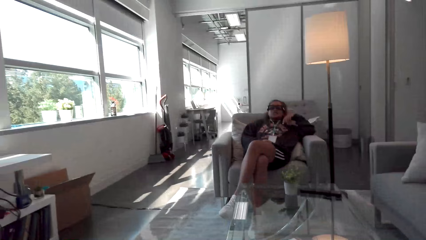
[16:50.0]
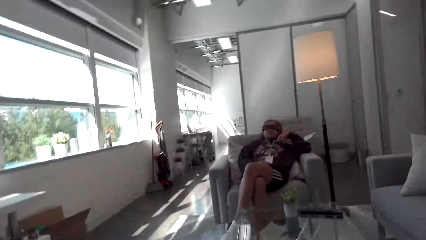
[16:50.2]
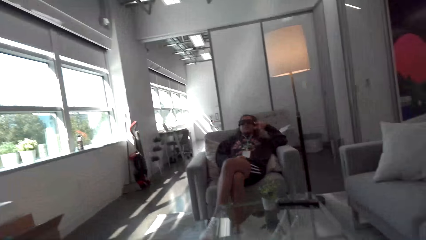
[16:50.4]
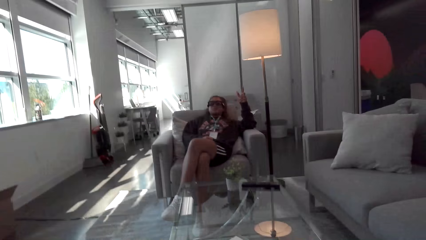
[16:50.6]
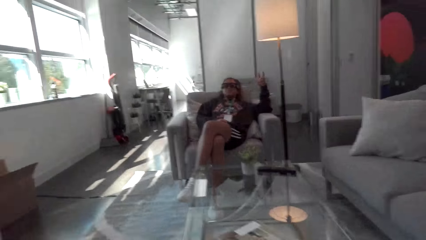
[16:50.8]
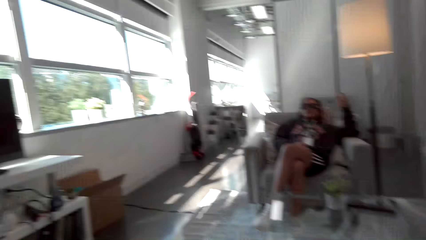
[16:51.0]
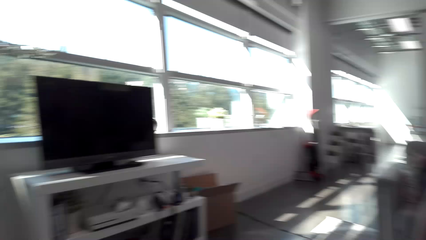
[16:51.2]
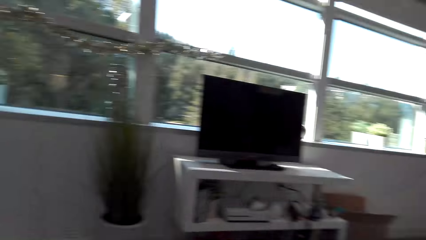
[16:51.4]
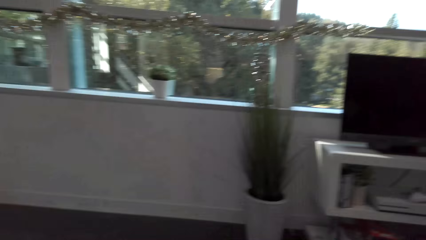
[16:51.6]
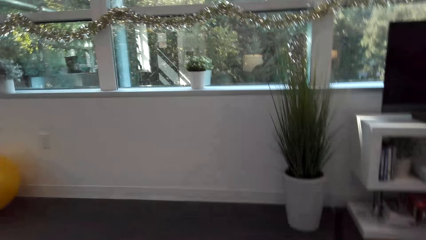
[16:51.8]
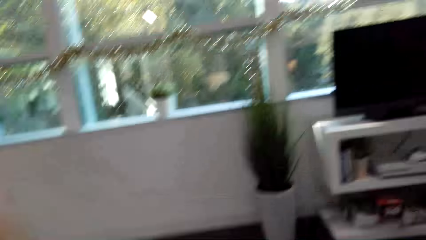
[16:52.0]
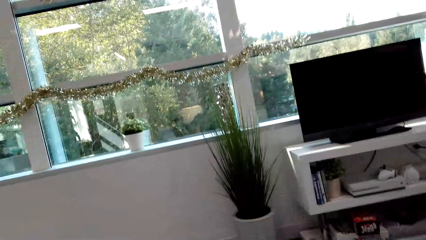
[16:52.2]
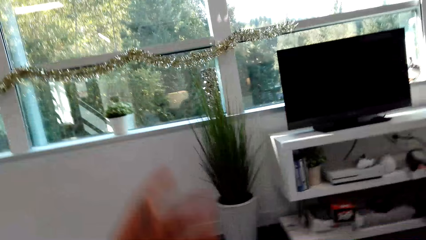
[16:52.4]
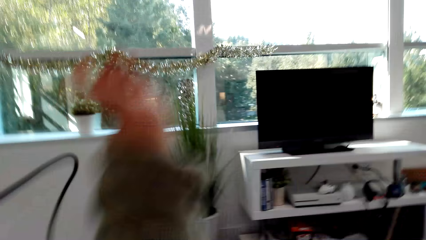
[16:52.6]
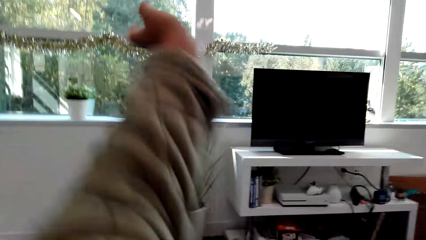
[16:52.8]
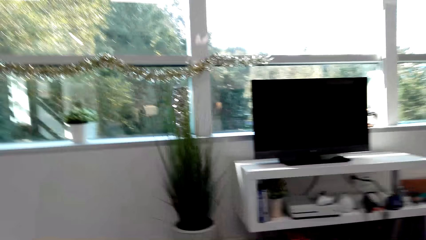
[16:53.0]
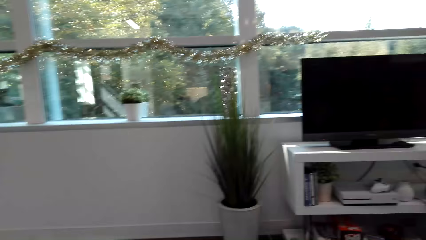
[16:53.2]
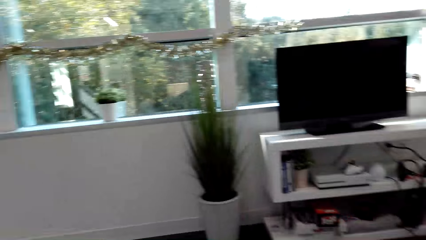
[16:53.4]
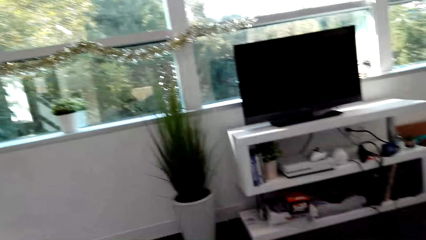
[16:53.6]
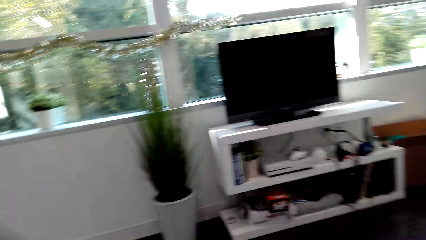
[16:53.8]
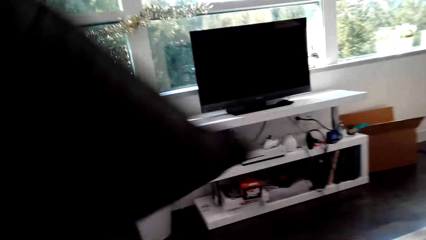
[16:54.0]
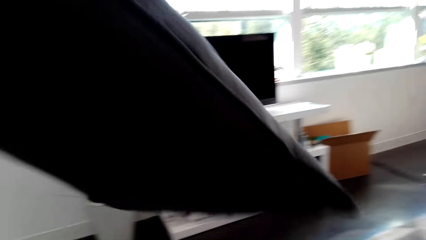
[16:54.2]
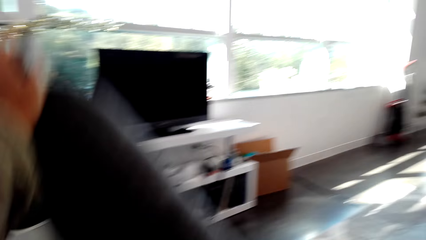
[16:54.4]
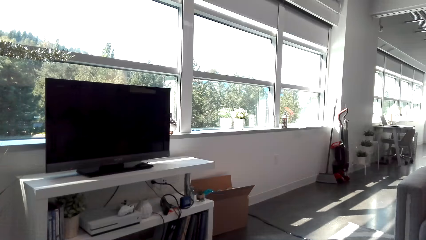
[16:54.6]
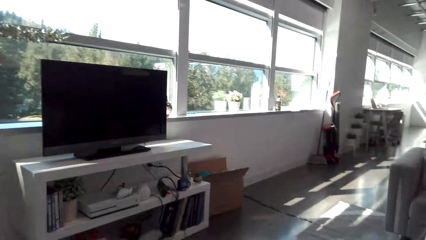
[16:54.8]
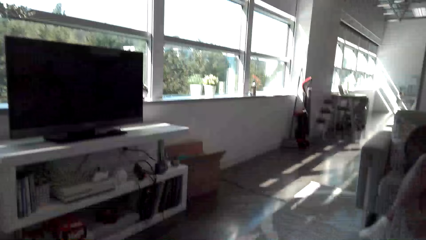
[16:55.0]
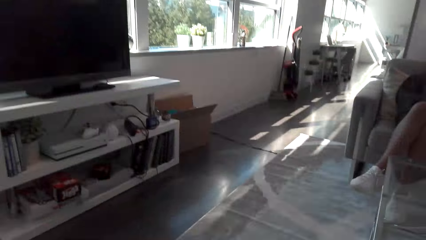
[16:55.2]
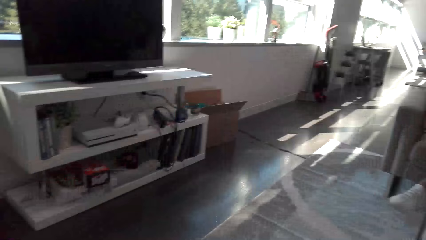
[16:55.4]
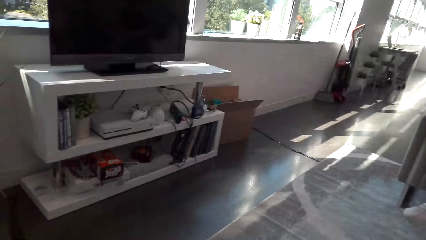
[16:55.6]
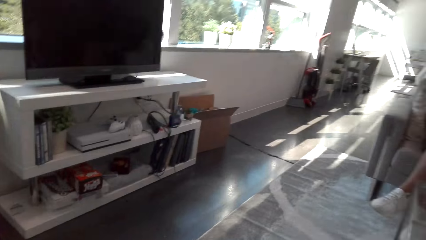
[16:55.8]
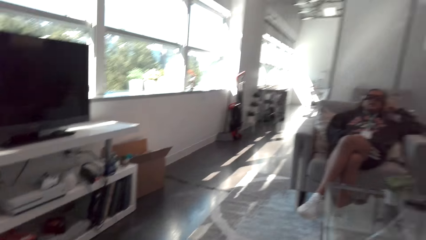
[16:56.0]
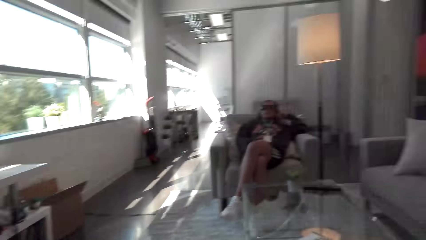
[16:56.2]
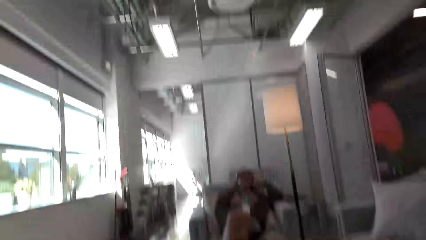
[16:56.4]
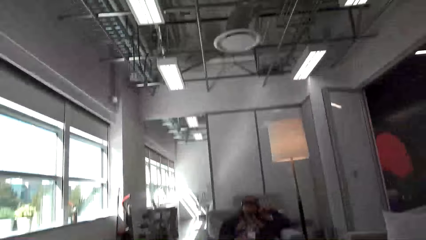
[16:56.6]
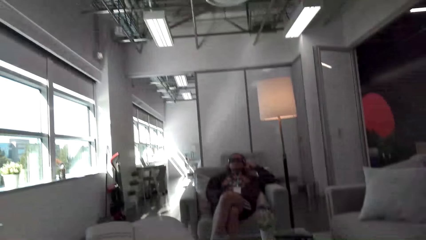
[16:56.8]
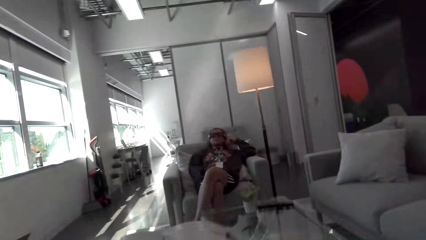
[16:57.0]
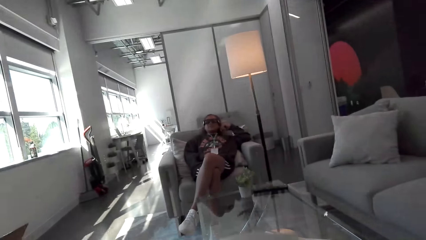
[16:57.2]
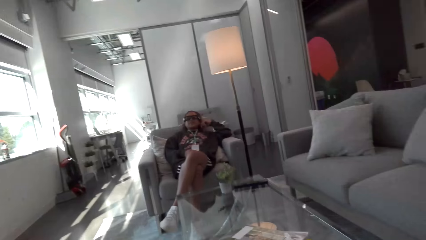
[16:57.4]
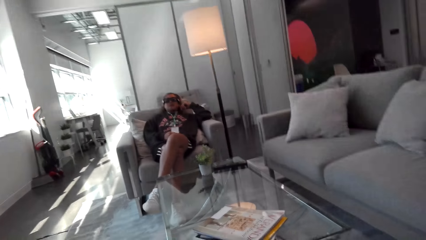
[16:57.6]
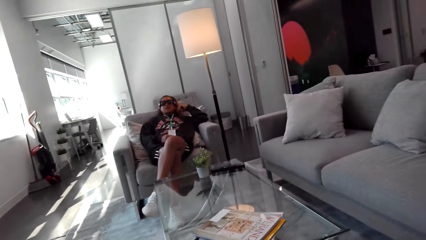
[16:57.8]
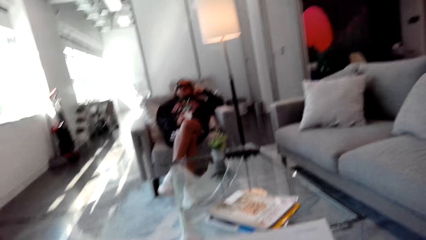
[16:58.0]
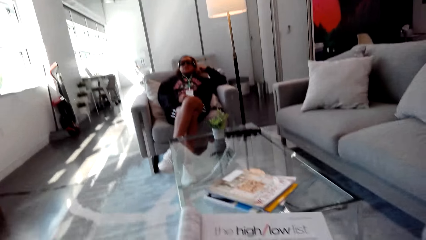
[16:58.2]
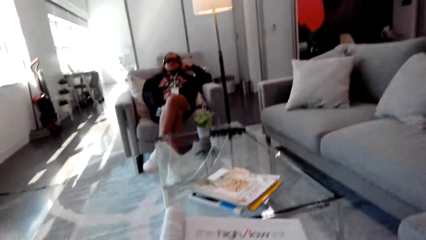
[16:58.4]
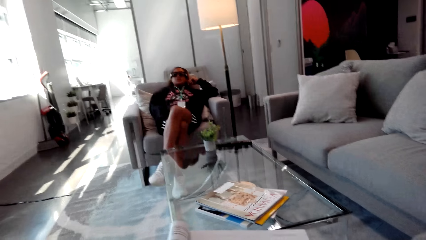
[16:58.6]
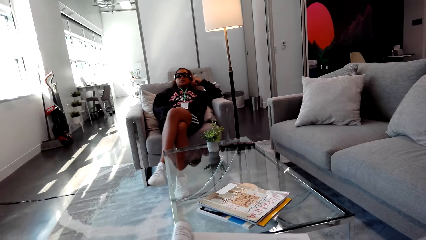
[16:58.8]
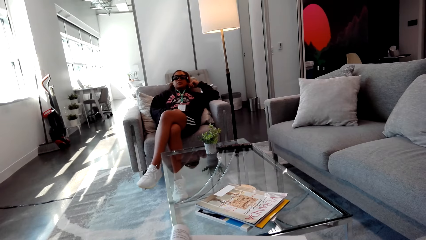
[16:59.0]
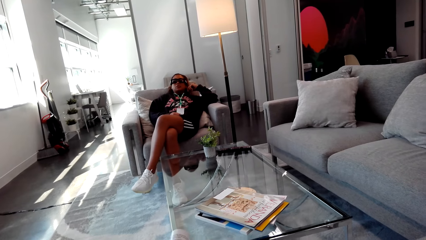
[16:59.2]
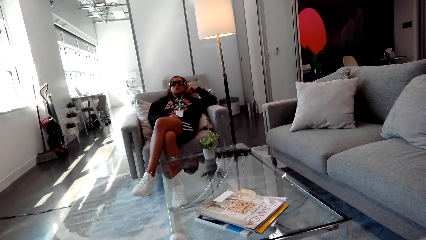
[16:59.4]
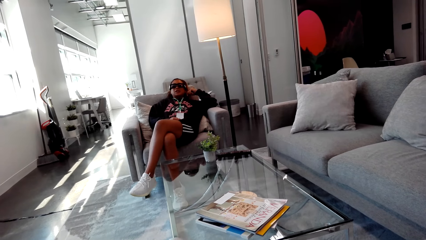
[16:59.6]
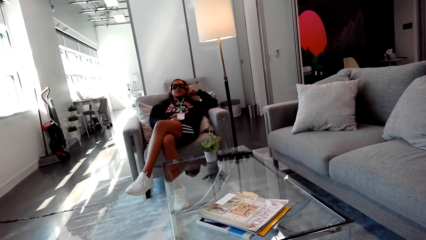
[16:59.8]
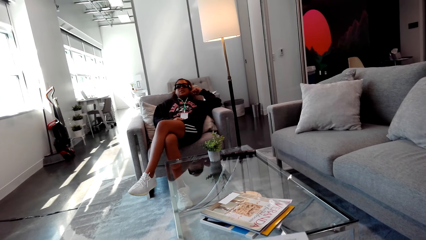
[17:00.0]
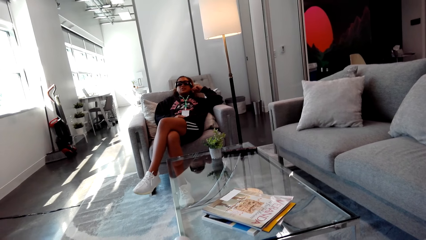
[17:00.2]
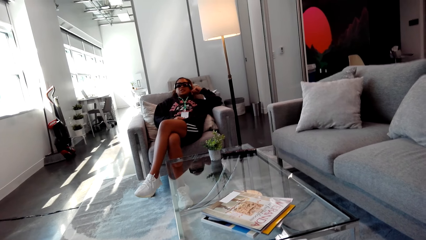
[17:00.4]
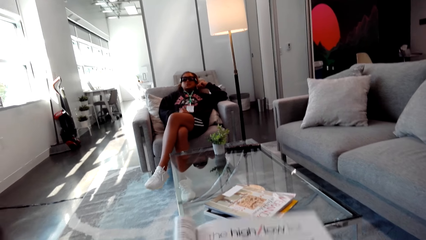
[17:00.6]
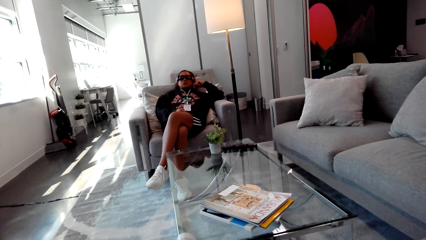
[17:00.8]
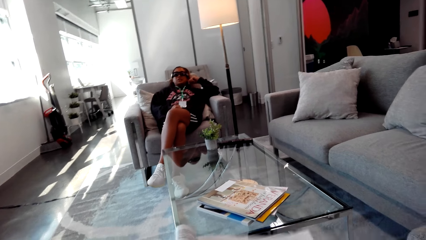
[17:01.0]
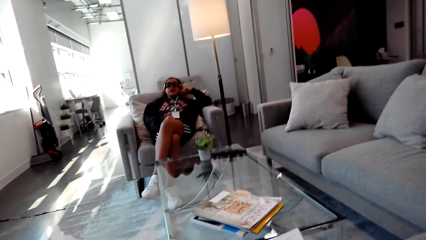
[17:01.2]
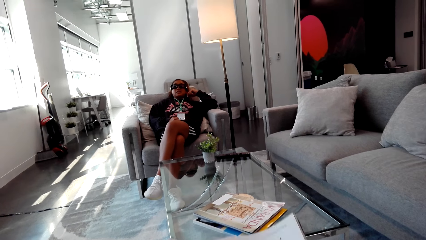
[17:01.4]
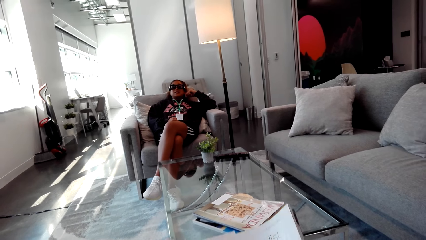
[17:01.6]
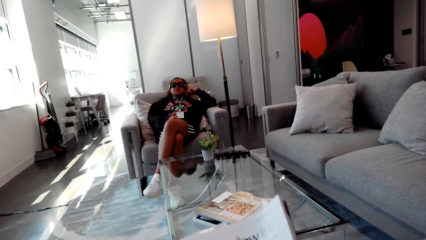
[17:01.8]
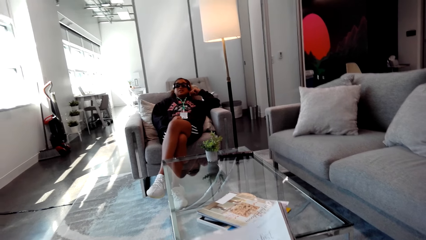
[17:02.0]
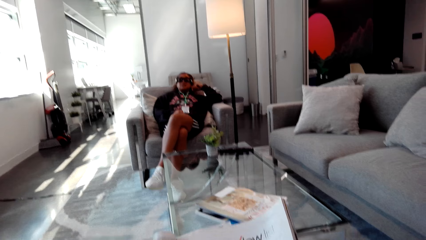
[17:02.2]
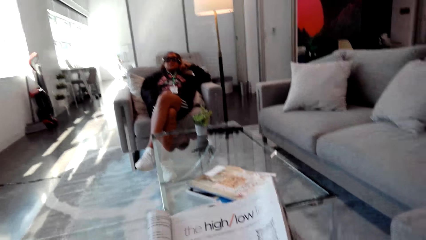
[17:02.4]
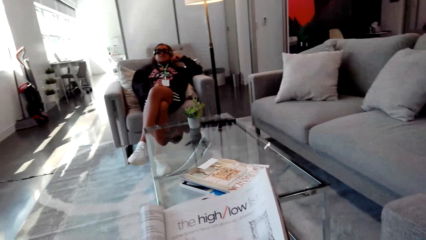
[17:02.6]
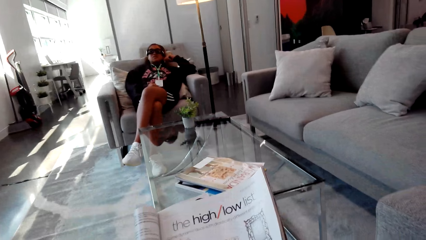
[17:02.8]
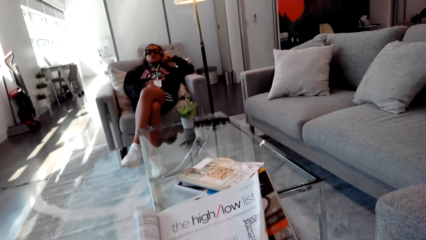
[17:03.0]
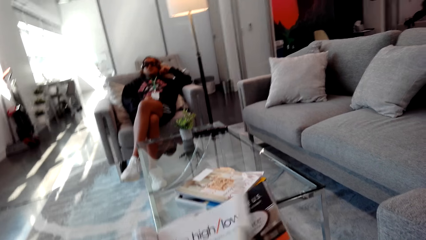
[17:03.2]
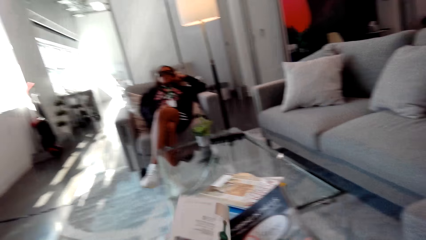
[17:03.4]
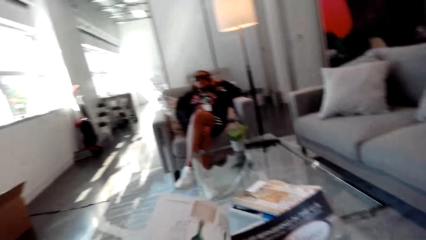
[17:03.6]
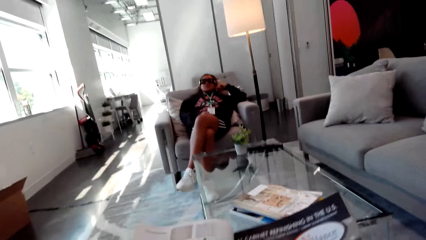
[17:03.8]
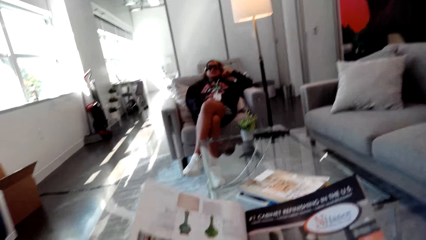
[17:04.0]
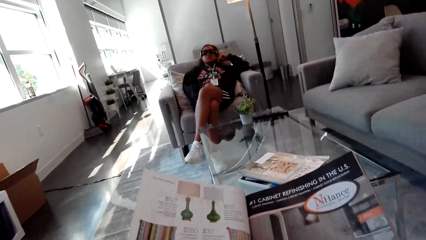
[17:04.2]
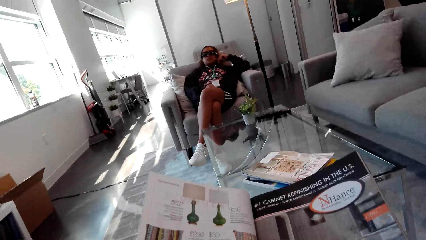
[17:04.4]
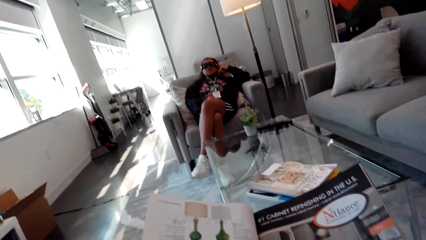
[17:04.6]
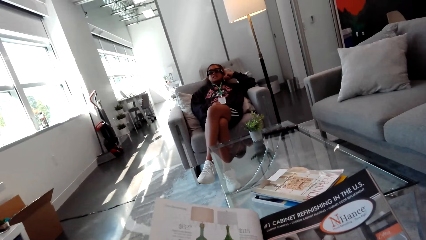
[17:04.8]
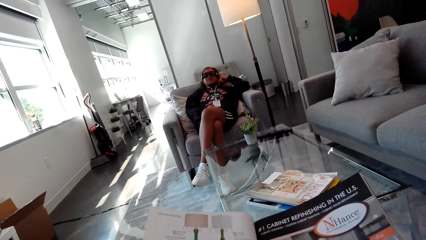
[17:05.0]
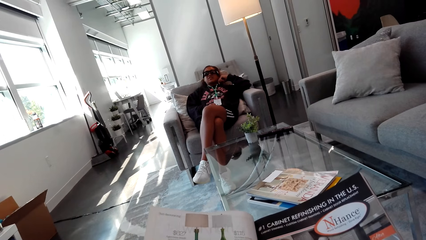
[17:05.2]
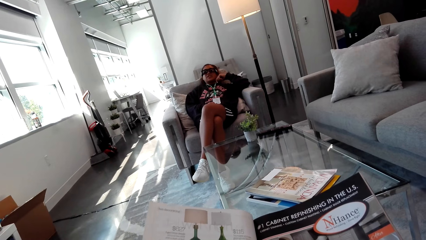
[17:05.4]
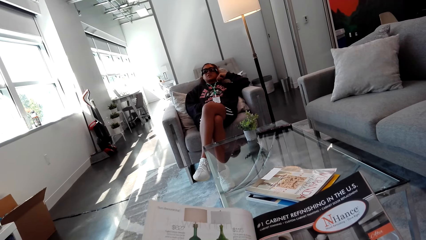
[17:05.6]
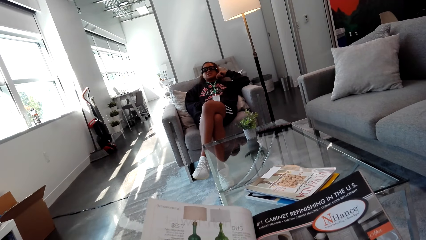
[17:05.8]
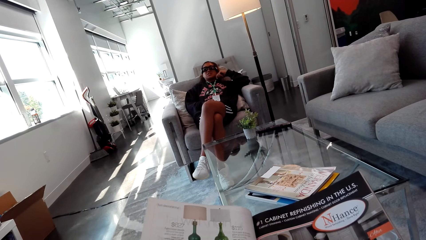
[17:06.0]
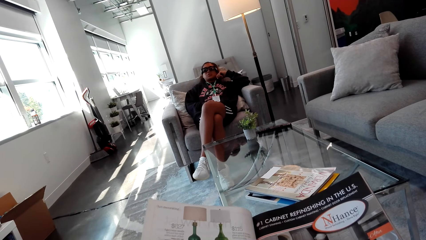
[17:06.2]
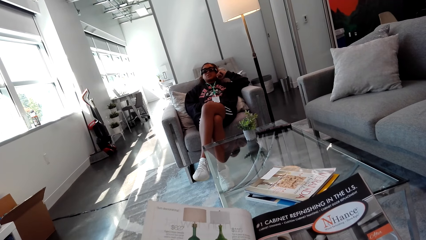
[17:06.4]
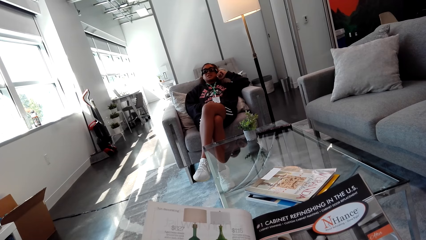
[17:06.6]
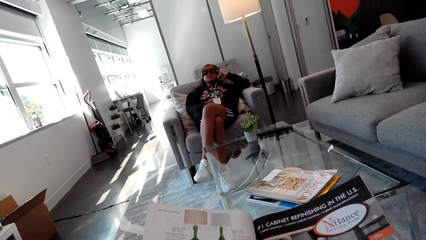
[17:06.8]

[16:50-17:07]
A woman gestures with her hand. The camera wearer turns to the other side. He looks around. He stretches his arm. He takes the pillow. He puts the magazine on the table. He opens the magazine. He holds the magazine. He looks at the magazine. He opens the magazine. He looks at the magazine.
